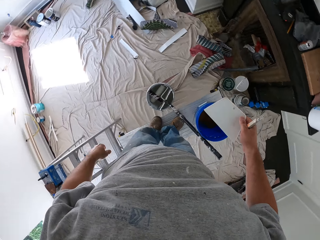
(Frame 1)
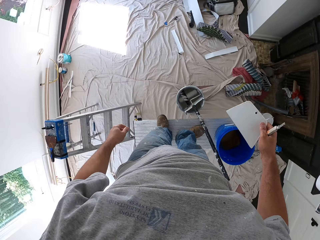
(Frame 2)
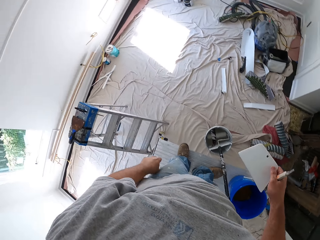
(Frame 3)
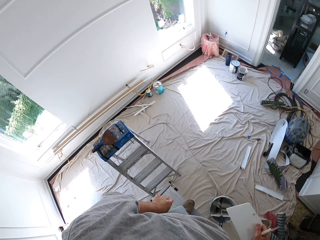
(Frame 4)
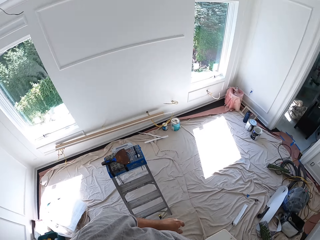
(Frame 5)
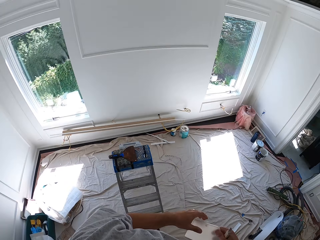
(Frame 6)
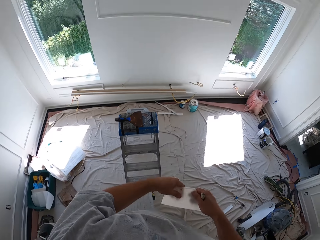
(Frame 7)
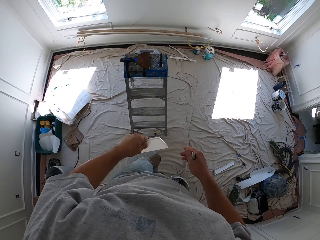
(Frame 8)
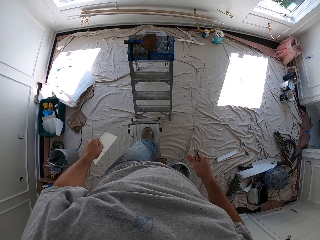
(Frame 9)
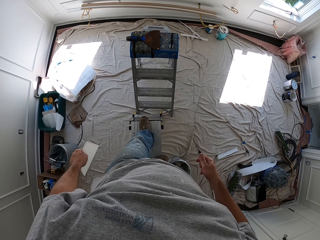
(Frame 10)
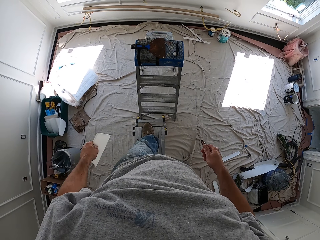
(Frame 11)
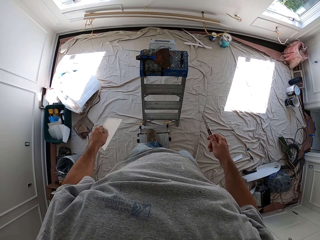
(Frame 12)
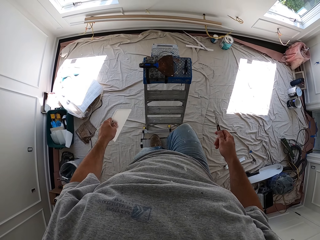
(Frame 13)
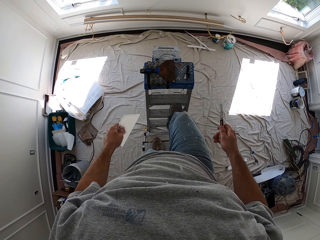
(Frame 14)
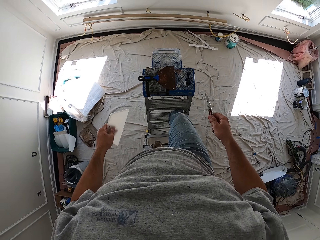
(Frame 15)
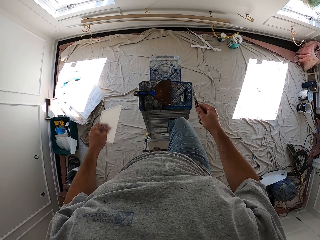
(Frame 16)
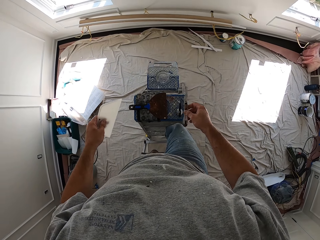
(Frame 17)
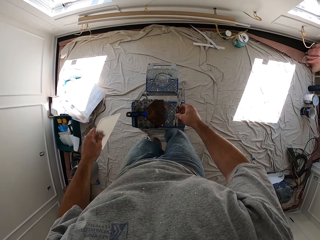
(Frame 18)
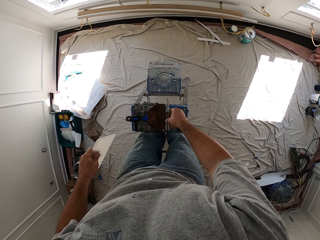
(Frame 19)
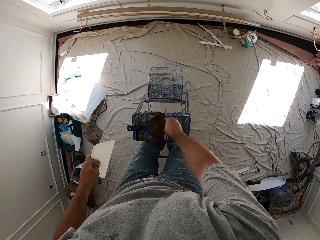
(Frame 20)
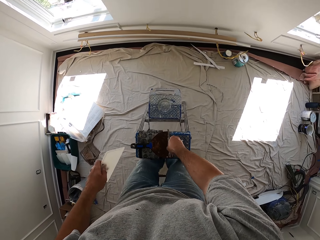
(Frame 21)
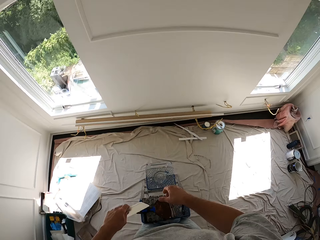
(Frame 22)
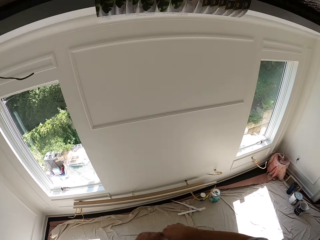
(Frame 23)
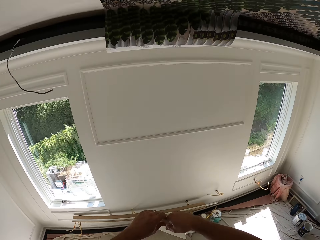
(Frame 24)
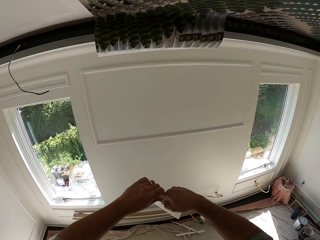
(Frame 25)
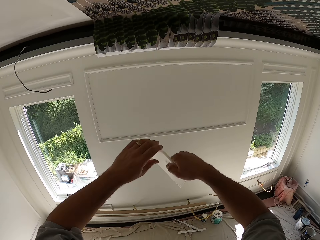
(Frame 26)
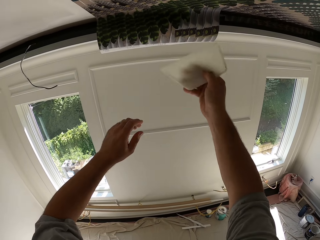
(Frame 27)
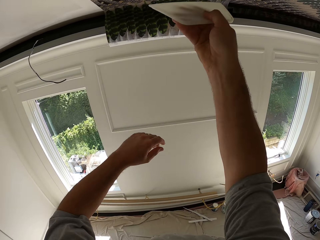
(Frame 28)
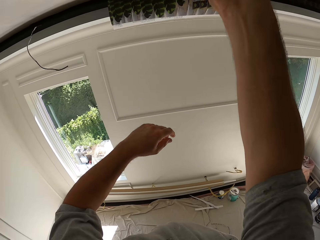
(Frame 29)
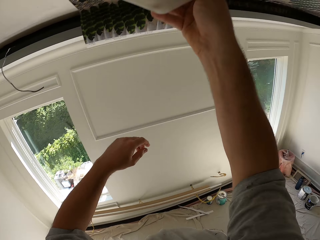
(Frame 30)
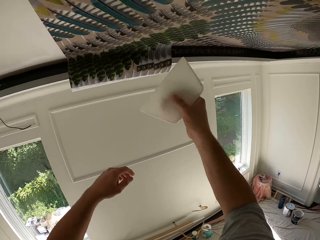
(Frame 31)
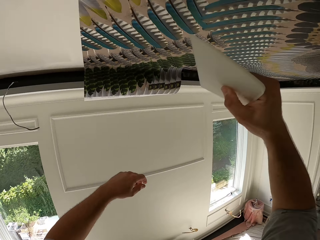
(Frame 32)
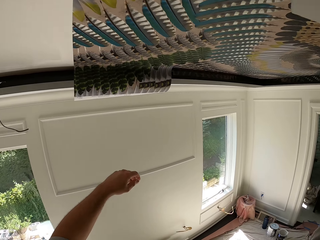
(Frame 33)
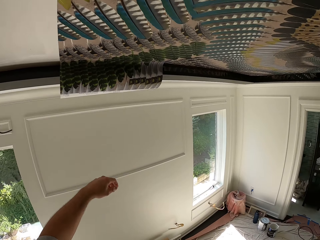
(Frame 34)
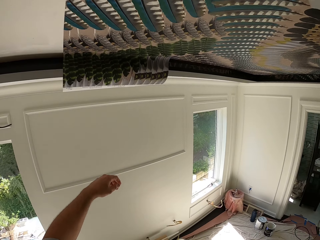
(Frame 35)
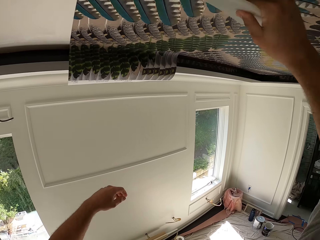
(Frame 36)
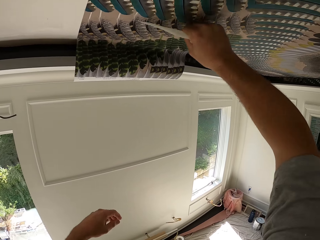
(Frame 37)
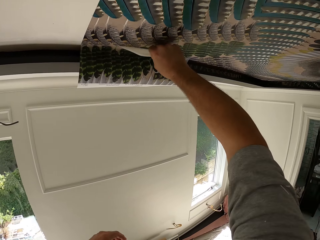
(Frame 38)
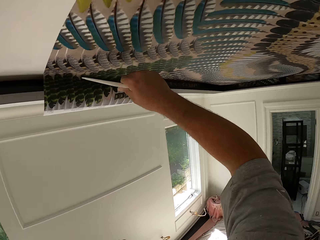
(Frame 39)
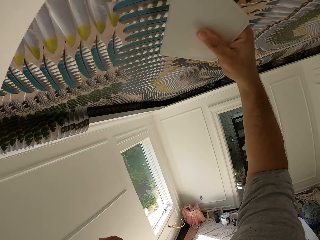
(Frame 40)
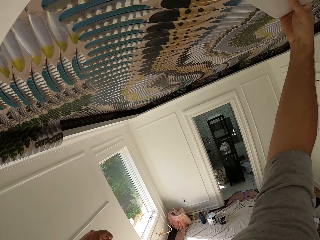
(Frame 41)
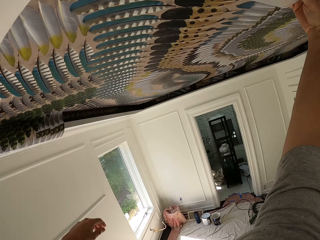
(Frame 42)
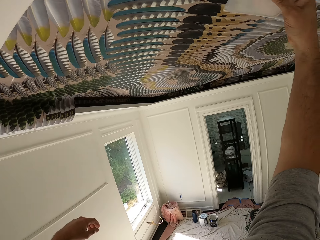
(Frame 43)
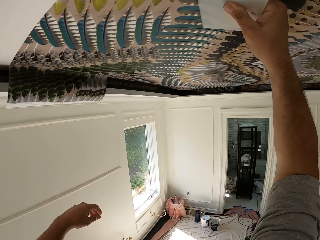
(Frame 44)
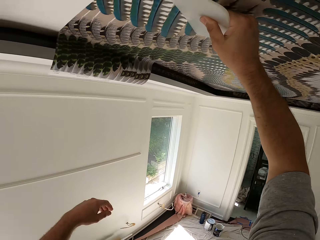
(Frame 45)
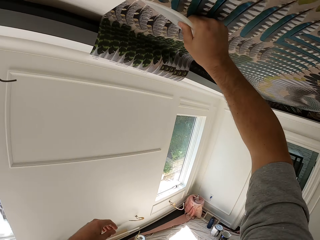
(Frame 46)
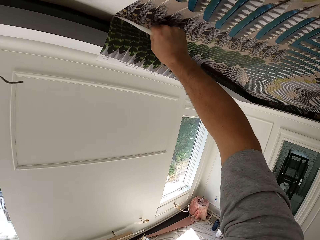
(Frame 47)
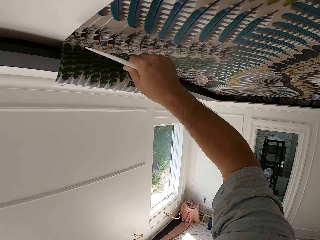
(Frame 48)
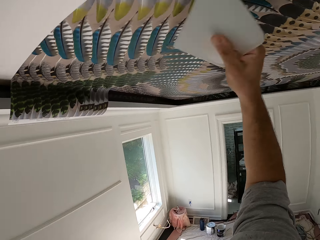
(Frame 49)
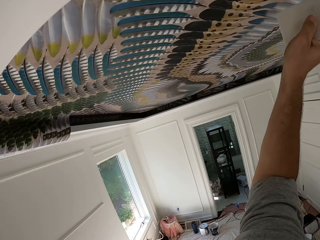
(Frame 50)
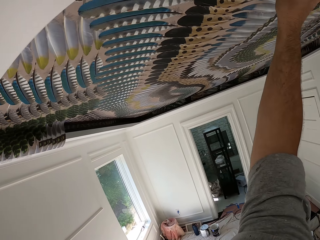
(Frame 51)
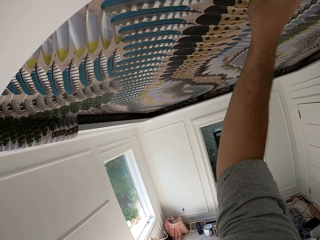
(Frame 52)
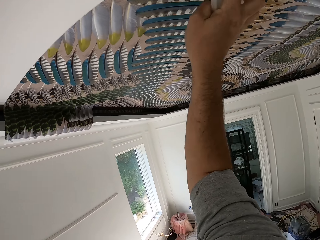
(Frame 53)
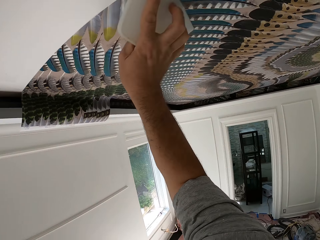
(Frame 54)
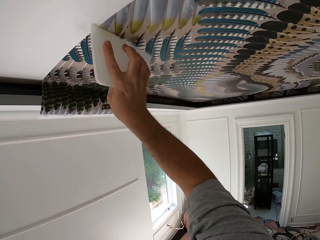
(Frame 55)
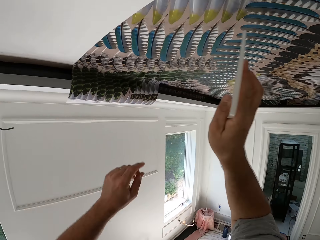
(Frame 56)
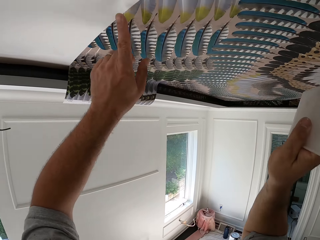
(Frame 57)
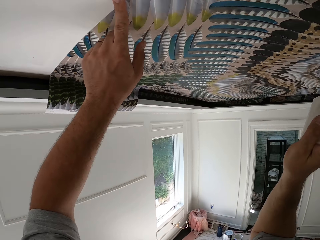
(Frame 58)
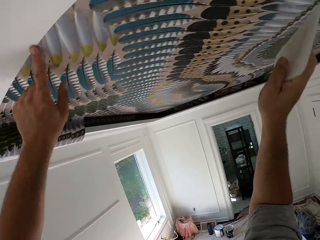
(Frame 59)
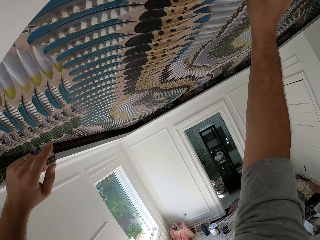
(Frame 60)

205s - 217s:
The camera wearer puts the wallpaper smoother in his left hand. He puts the utility knife on the ladder. He moves the wallpaper smoother to his right hand. He smoothens the wallpaper with the wallpaper smoother in his right hand.

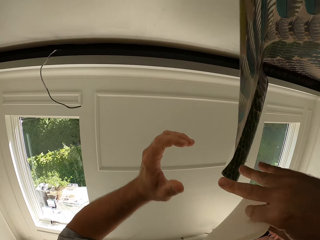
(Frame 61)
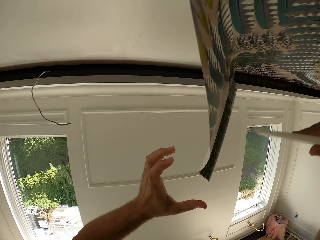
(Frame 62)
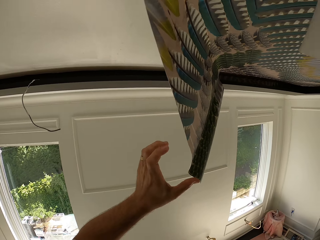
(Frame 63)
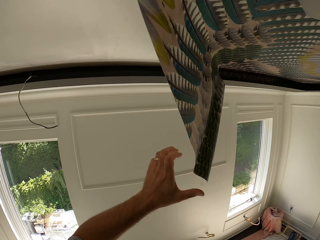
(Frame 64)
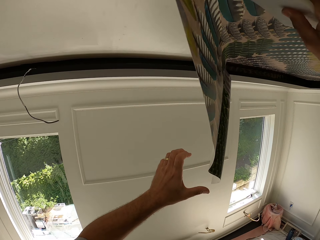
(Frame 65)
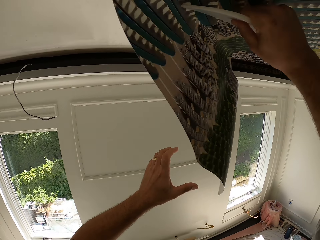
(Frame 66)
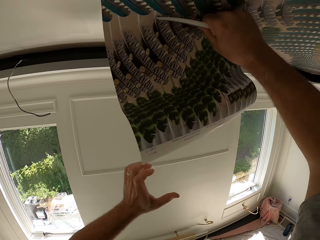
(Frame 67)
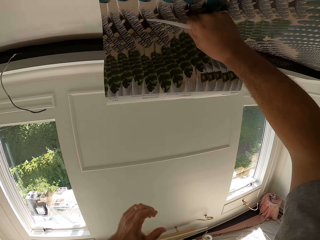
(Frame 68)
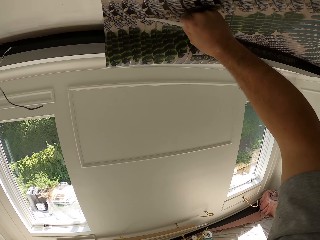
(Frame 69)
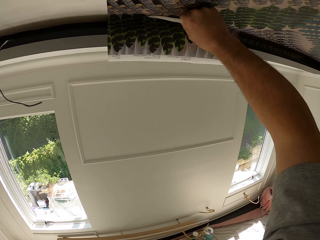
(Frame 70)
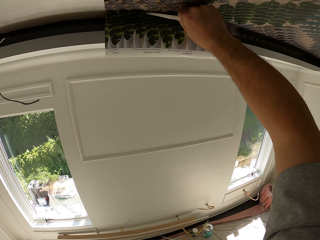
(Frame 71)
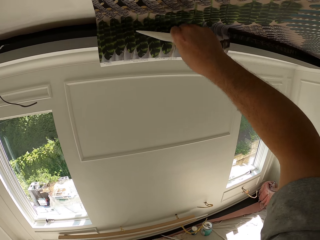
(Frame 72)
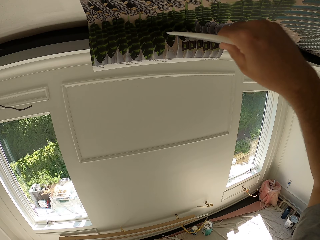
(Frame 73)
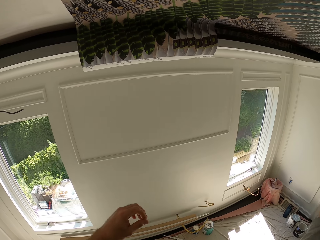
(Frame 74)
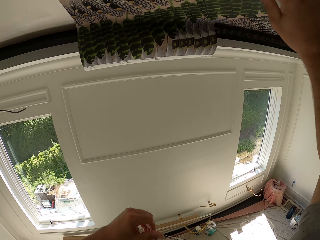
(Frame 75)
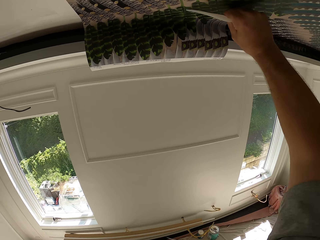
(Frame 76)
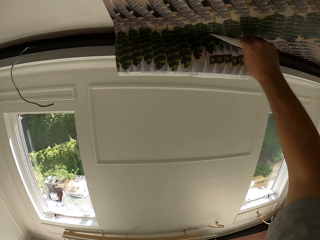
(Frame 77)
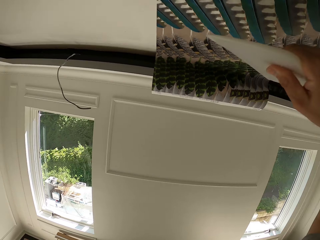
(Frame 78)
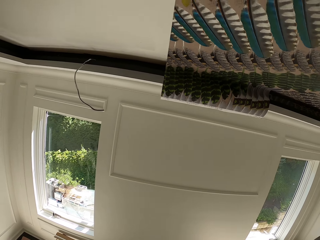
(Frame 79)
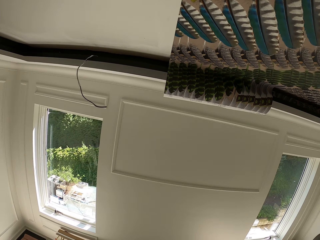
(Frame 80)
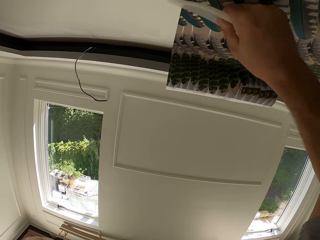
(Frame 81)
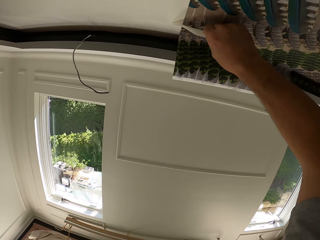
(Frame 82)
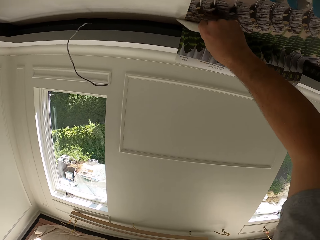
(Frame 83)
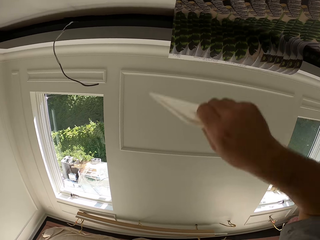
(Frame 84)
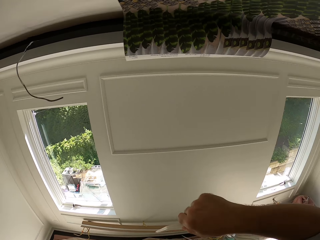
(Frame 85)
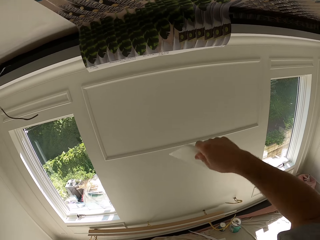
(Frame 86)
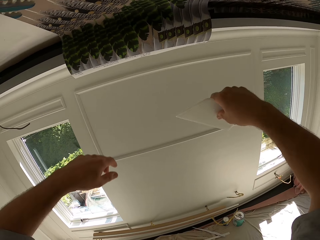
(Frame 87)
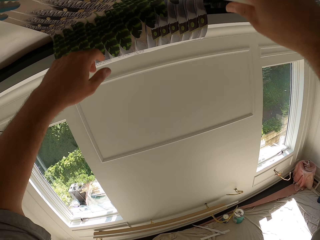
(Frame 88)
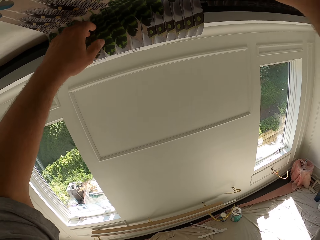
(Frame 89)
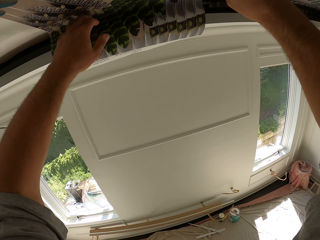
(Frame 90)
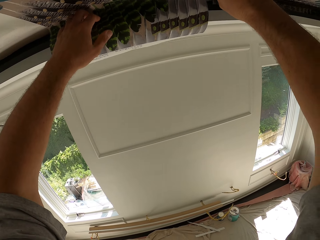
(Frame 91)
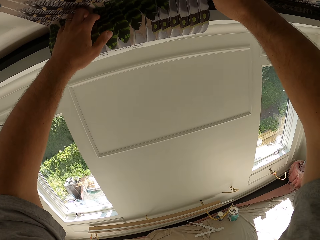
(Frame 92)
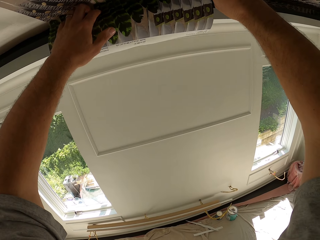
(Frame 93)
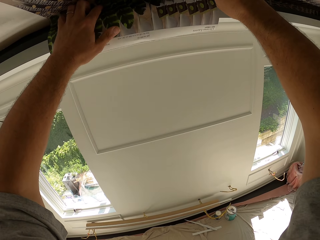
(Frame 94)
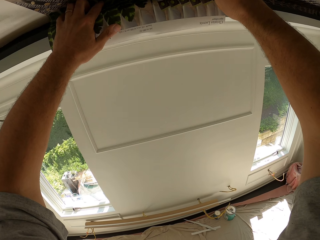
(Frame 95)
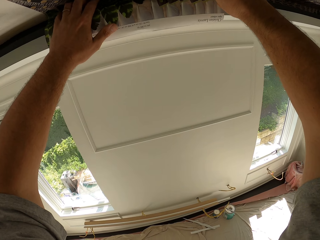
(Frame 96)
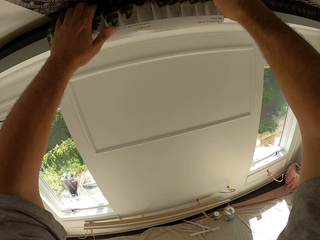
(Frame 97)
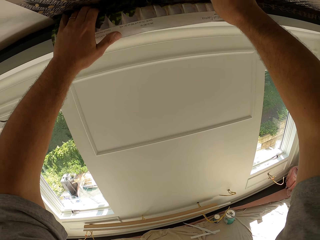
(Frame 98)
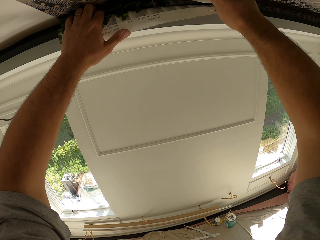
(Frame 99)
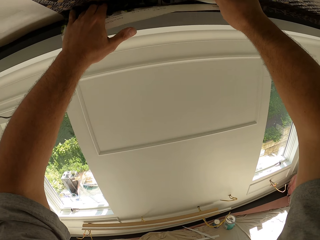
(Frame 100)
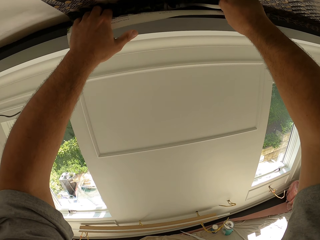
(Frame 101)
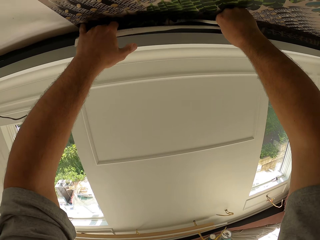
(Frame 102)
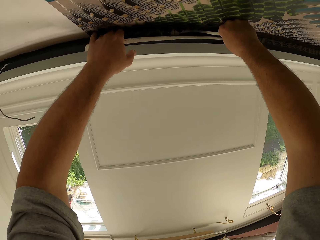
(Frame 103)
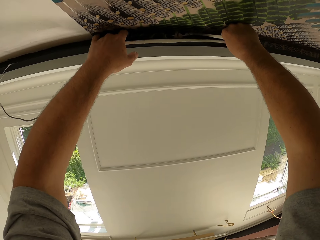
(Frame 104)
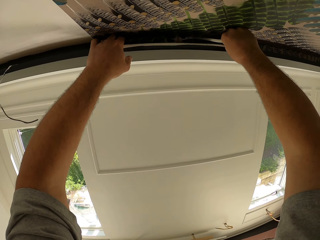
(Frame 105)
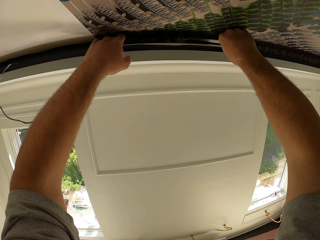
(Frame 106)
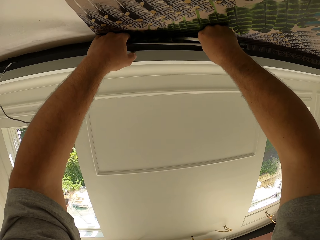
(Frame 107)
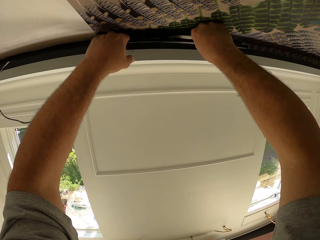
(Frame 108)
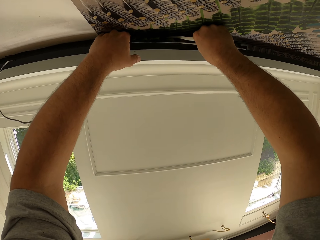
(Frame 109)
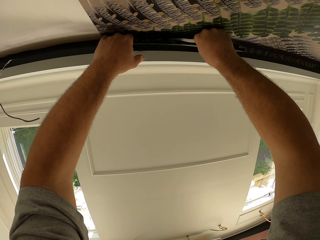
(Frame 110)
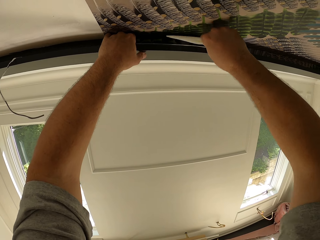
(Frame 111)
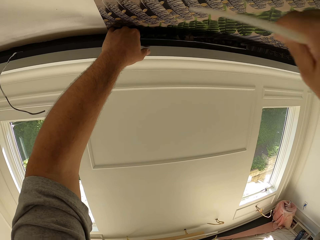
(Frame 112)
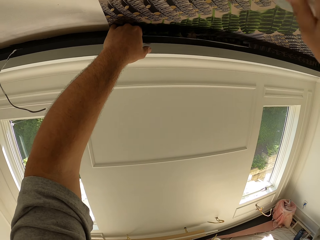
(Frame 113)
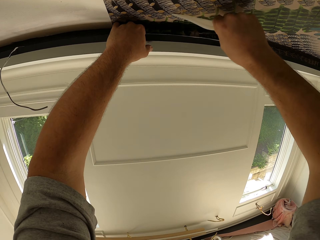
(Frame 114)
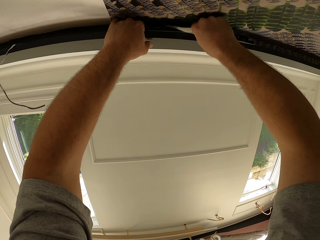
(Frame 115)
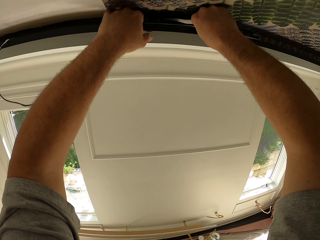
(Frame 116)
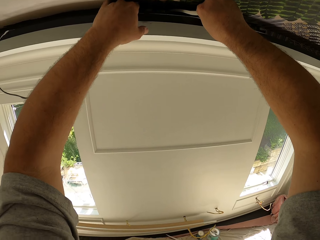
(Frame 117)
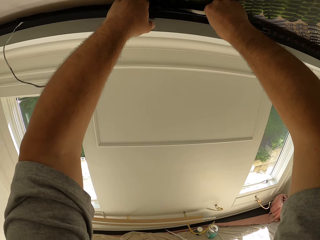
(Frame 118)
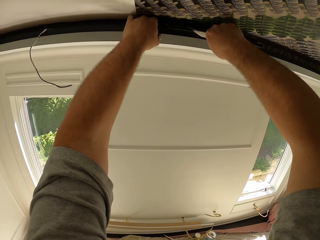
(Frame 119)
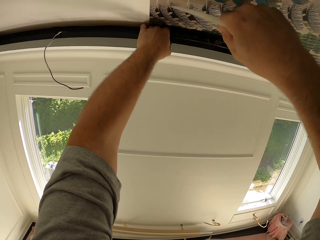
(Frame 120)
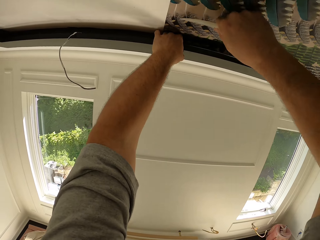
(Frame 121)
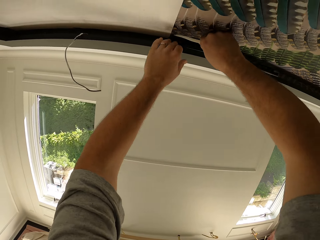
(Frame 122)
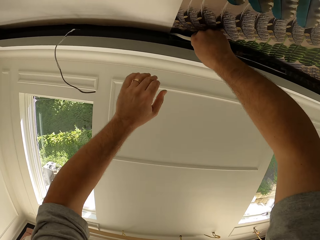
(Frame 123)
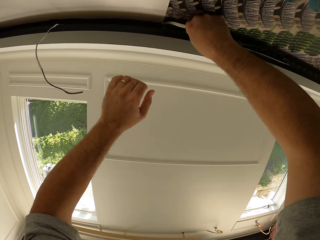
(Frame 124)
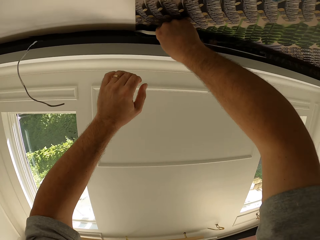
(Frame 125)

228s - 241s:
The camera wearer applies the wallpaper on the ceiling with the wallpaper smoother. They rub the wallpaper using something. They tuck the wallpaper on the edge of the ceiling.
